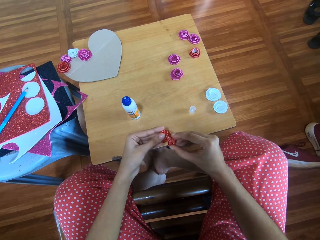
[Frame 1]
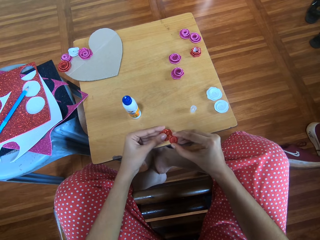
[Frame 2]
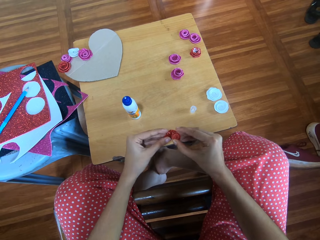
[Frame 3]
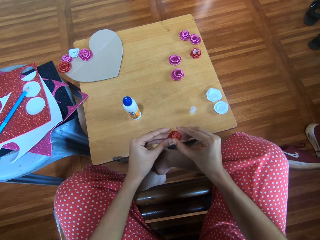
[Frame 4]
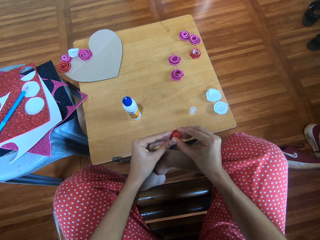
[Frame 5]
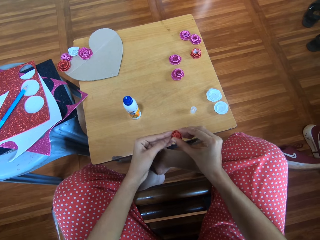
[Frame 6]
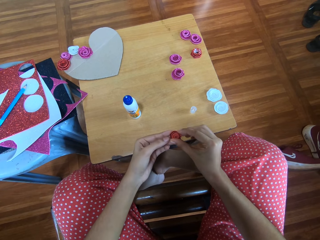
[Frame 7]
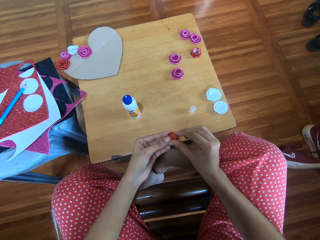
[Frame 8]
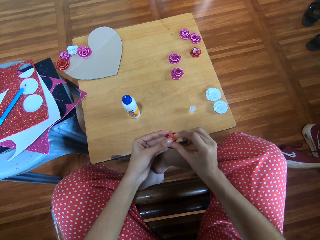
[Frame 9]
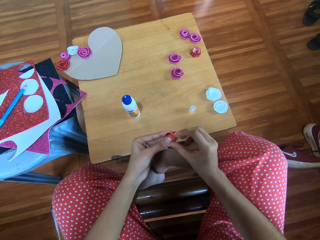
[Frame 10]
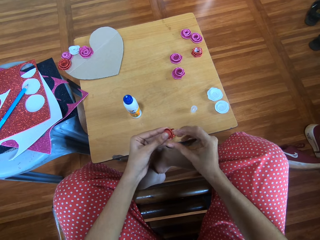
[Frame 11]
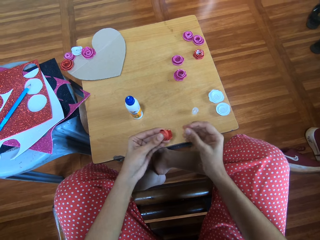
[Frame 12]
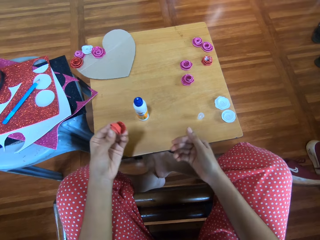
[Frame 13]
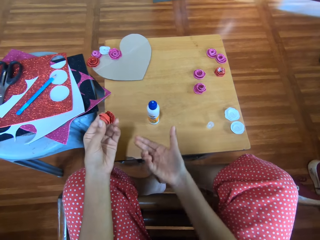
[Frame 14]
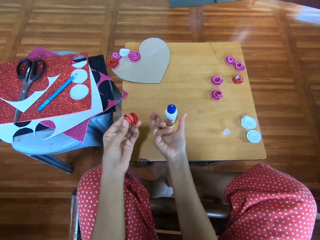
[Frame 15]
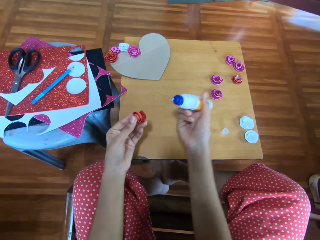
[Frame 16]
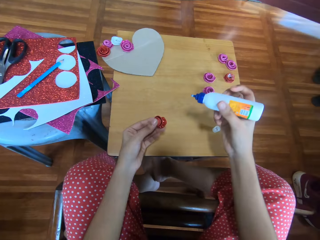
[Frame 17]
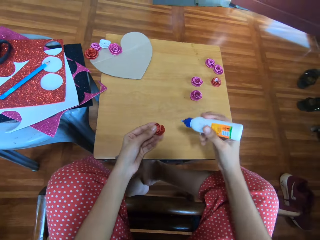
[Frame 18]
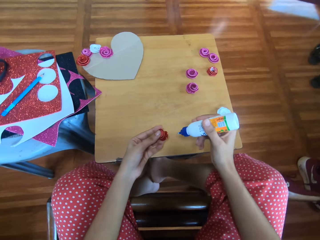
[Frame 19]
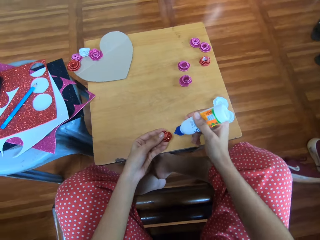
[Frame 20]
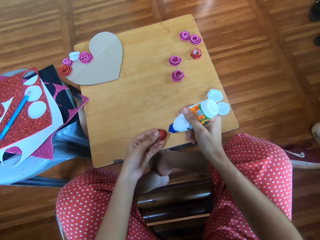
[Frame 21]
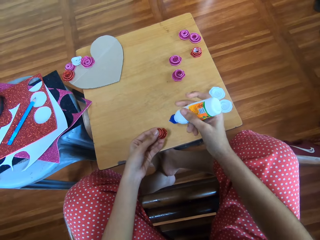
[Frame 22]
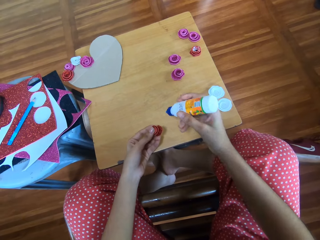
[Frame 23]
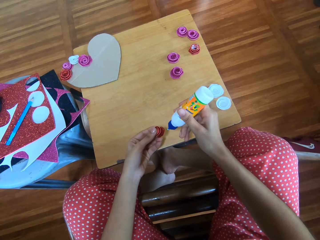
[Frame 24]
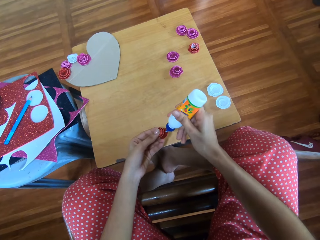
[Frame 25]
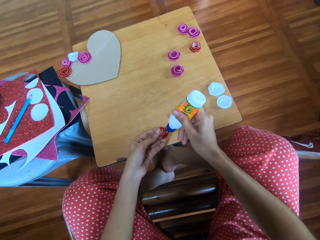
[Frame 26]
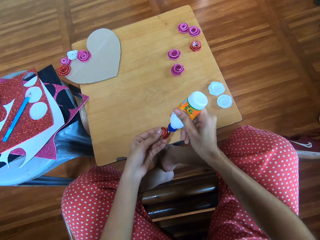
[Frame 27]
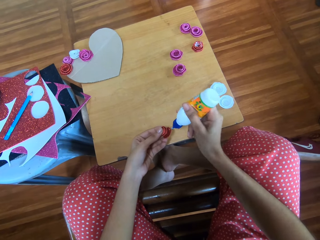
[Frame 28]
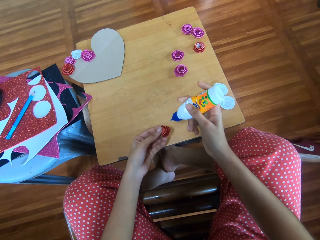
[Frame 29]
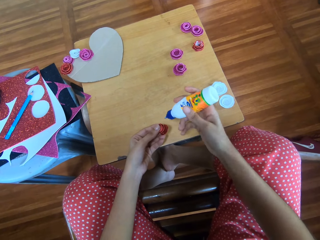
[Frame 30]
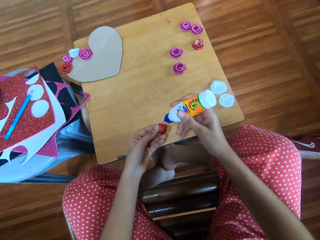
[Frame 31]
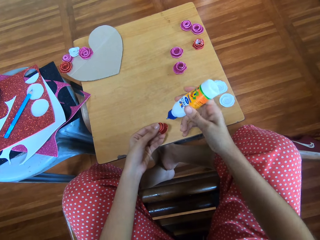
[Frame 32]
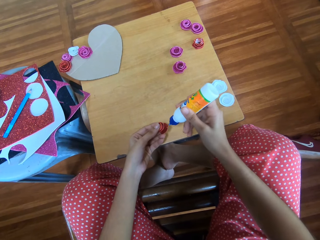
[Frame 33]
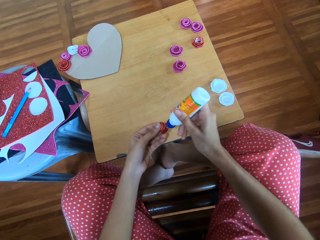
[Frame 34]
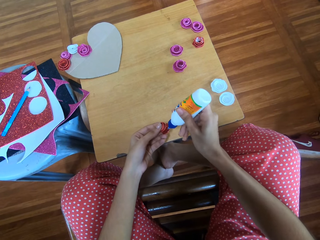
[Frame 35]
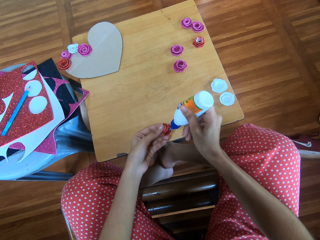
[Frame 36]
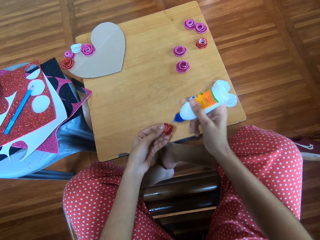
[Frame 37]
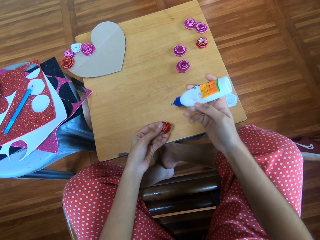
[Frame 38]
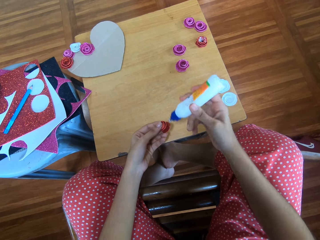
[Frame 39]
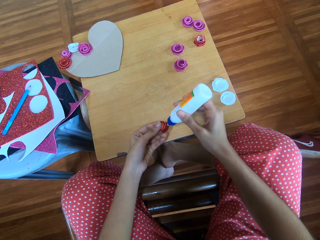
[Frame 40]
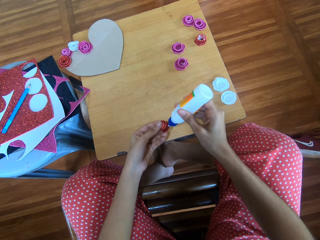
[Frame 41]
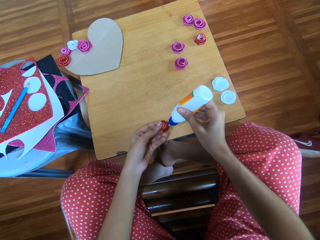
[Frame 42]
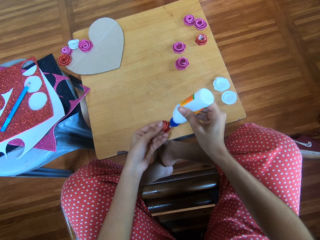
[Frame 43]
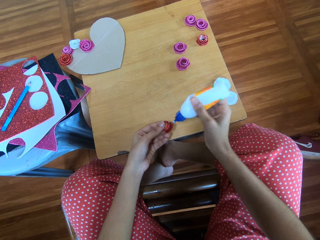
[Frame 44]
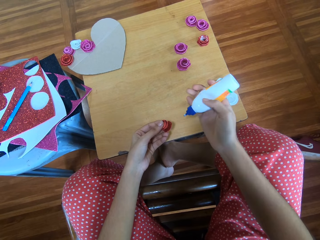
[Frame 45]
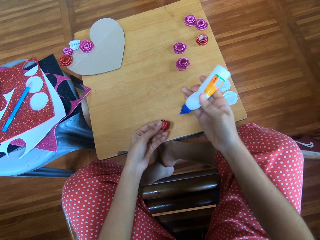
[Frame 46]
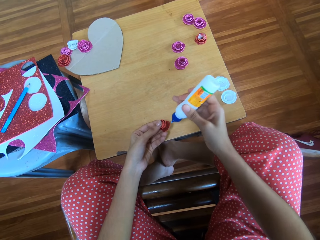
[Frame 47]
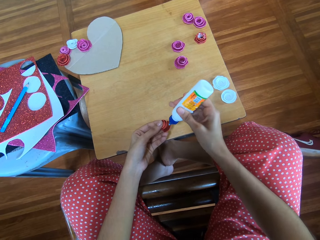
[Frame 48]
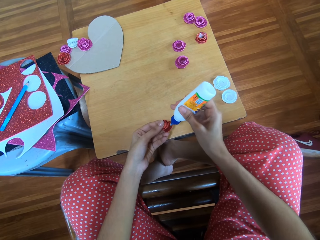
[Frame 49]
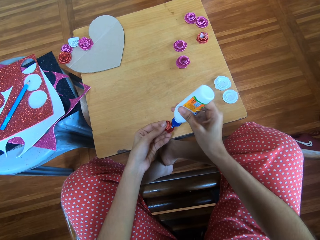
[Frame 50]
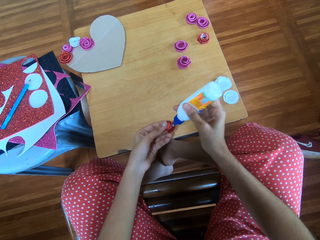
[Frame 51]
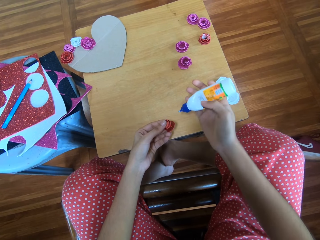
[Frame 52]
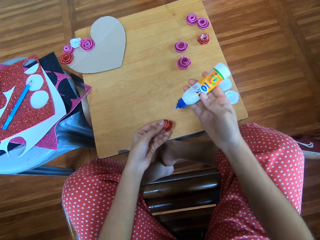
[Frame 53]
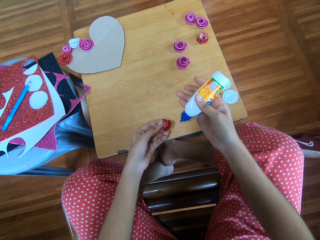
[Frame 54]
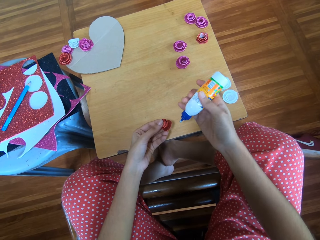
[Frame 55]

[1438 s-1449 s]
The camera wearer passes the cardboard flower in both hands to her left hand. She picks up the glue container with her right hand. She applies glue from the glue container onto the cardboard flower in her left hand.

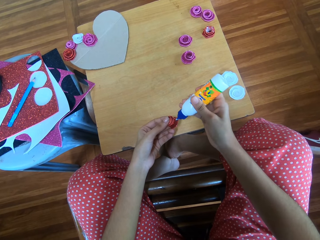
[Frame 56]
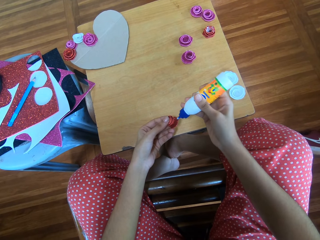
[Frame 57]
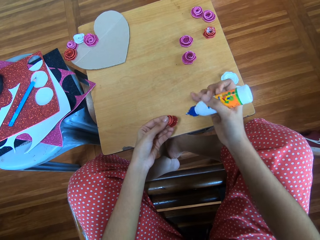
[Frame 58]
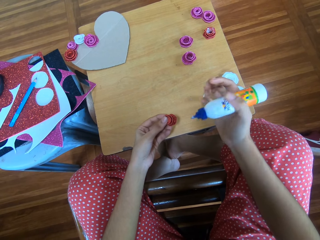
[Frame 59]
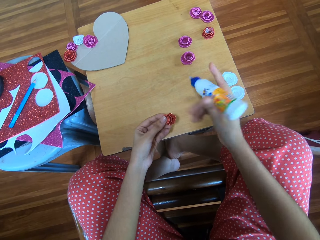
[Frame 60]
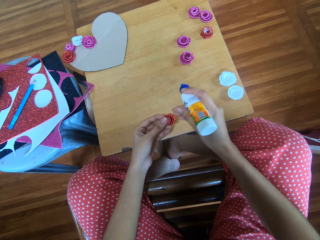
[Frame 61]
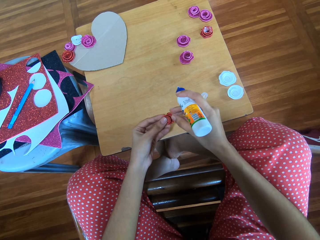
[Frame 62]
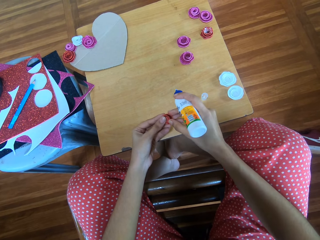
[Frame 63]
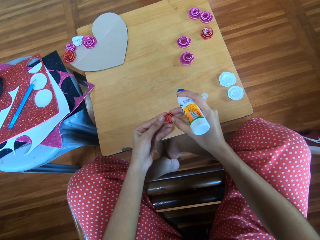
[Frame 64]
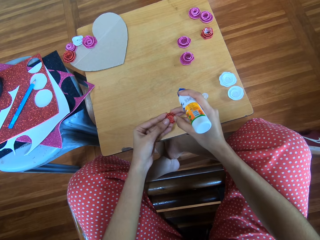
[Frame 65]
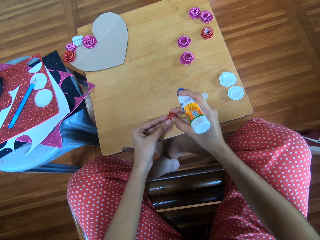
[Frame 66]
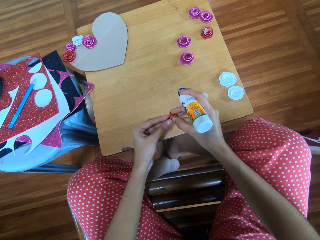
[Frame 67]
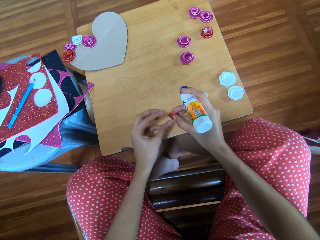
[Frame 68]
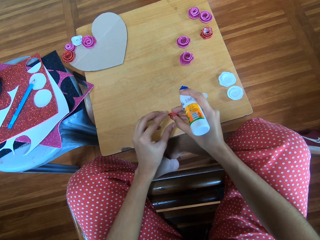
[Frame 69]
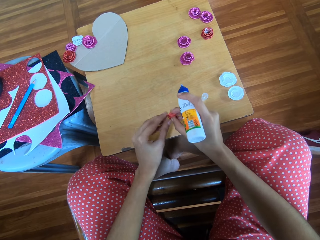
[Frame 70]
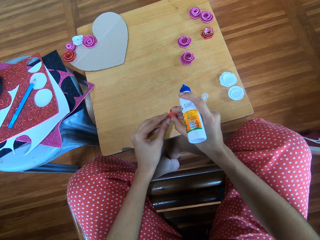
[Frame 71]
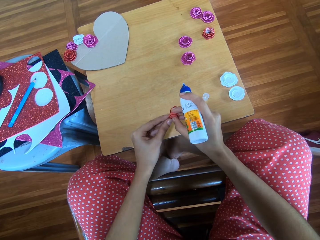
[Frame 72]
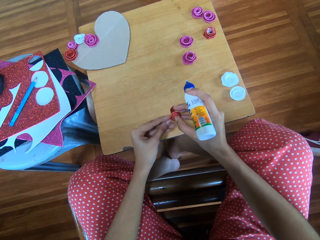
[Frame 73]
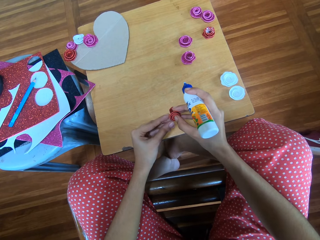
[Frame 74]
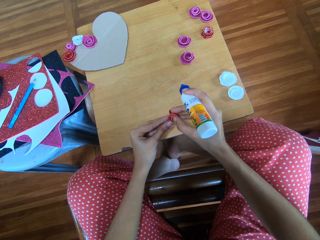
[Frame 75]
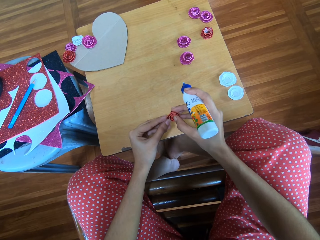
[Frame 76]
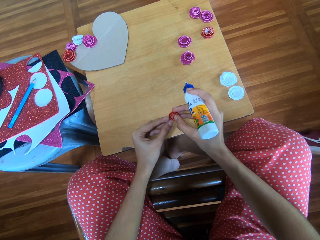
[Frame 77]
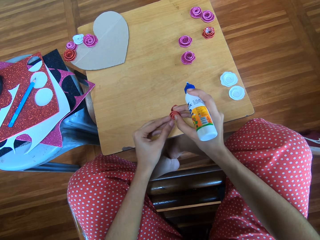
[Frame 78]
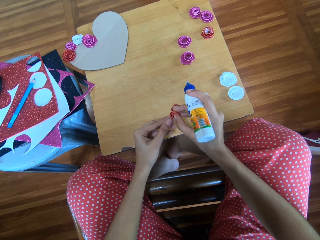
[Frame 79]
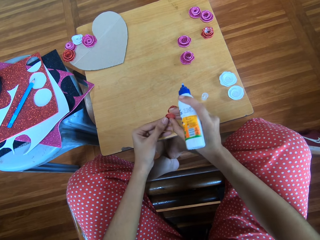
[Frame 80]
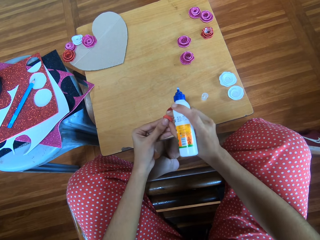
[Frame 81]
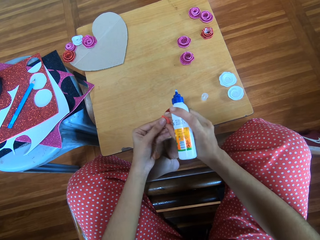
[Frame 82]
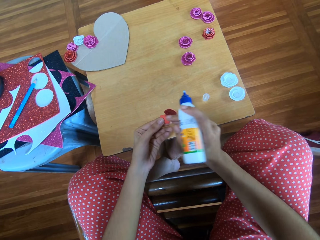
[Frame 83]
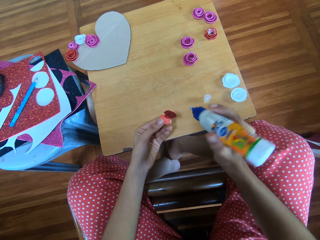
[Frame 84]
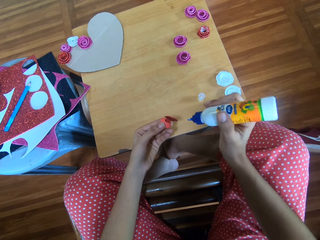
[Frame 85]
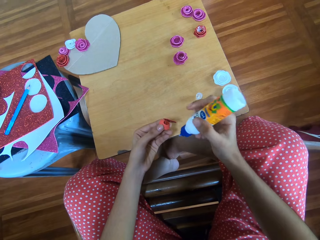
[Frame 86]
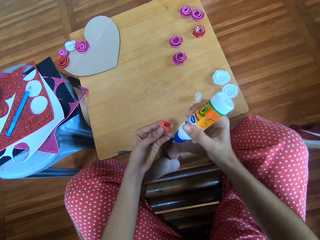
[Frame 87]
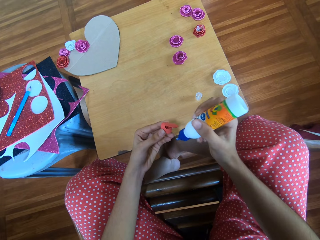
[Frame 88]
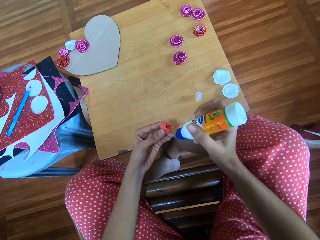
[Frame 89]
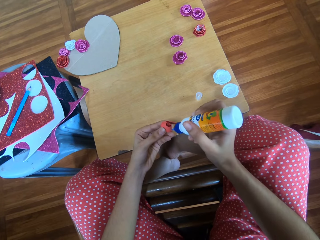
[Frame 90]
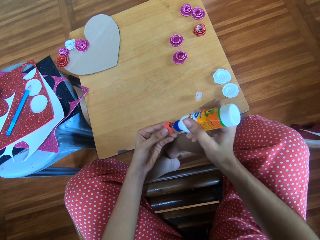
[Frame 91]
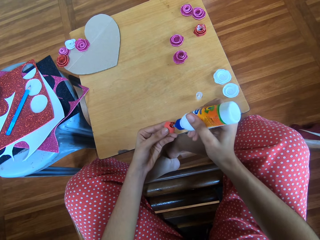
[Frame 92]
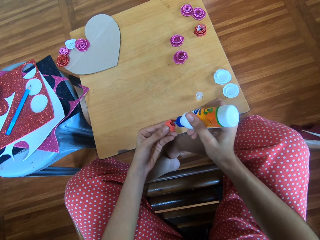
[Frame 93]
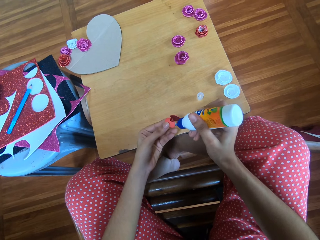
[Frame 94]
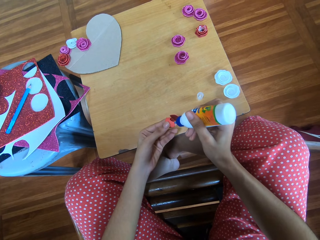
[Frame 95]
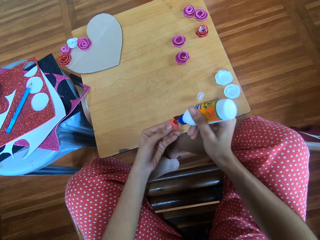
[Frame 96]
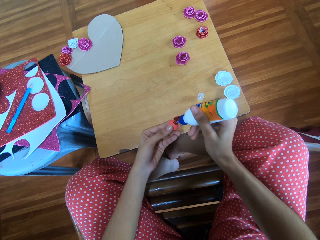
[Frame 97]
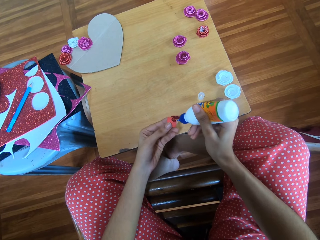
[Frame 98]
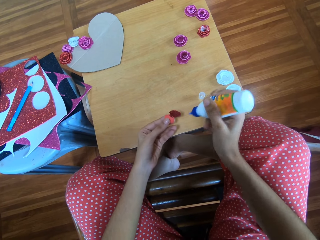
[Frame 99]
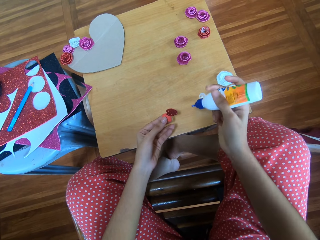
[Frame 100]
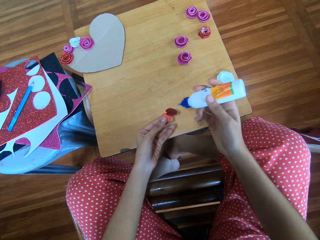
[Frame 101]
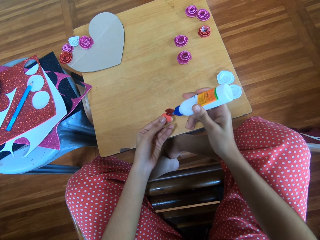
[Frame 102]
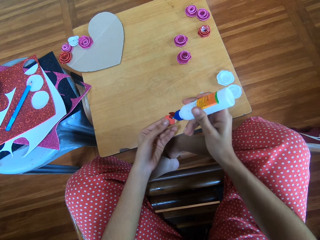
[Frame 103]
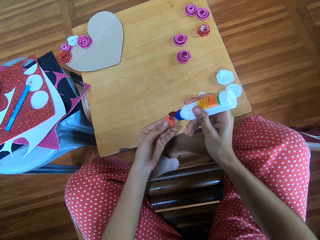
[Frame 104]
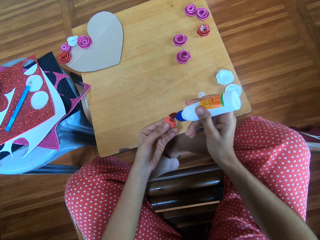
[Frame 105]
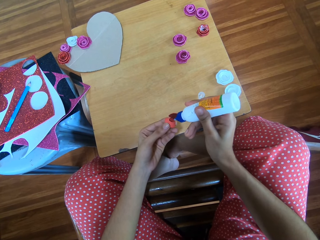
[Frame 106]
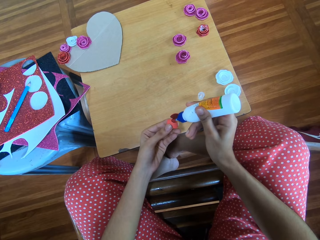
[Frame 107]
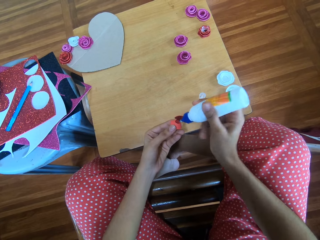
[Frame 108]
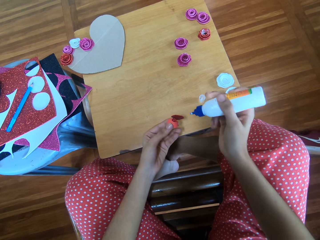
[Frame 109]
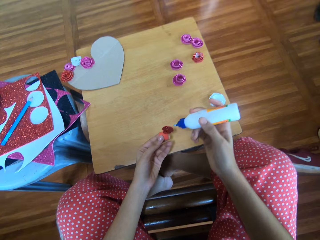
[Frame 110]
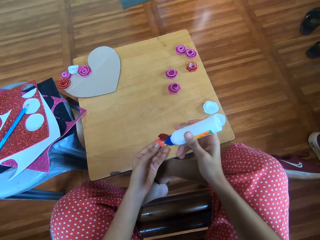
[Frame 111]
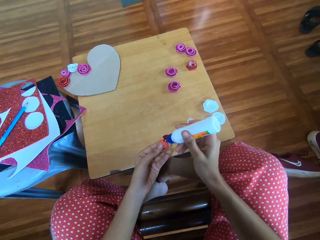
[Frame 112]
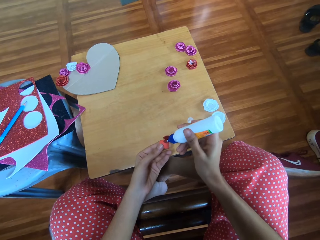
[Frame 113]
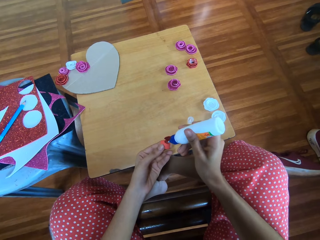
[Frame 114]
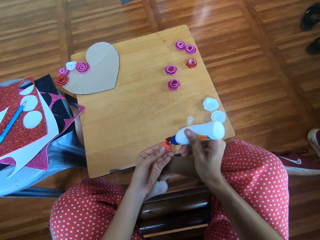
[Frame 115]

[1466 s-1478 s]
The camera wearer adjusts the cardboard flower in her left hand with both her hands. She applies glue from the glue container onto the cardboard flower in her left hand.
